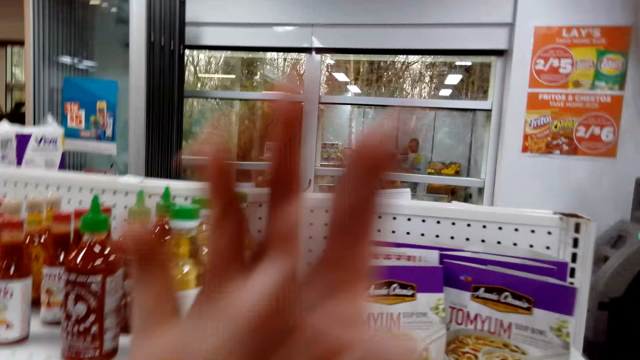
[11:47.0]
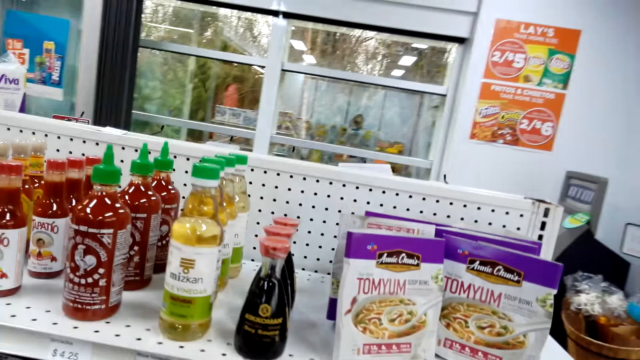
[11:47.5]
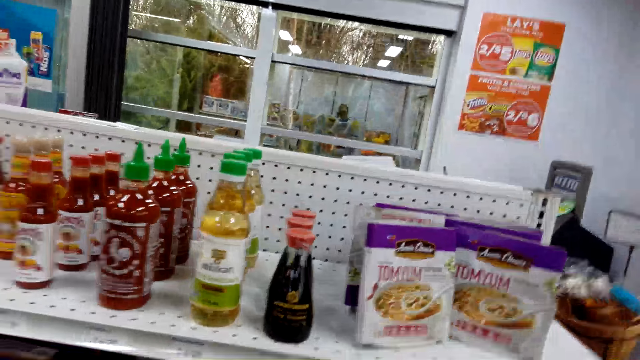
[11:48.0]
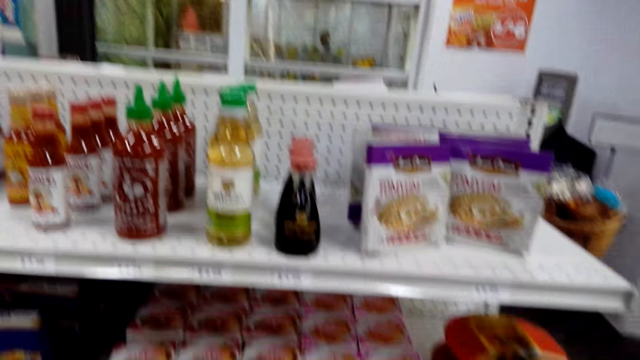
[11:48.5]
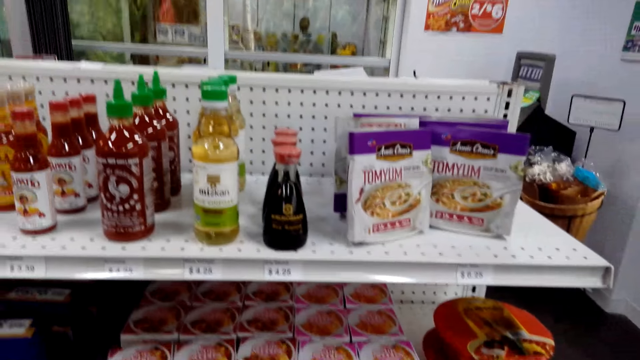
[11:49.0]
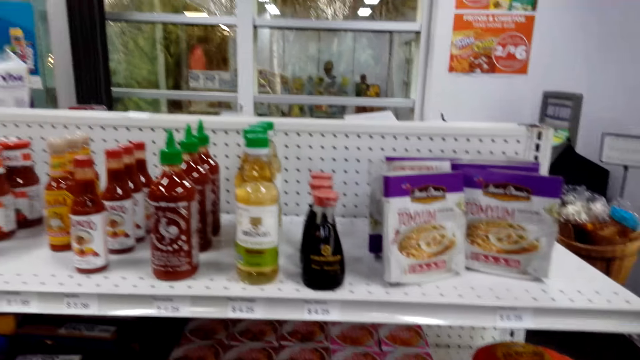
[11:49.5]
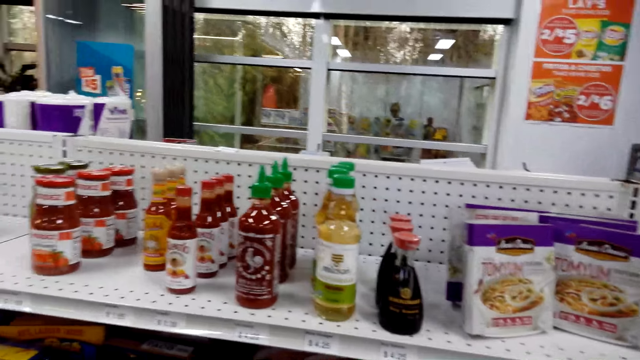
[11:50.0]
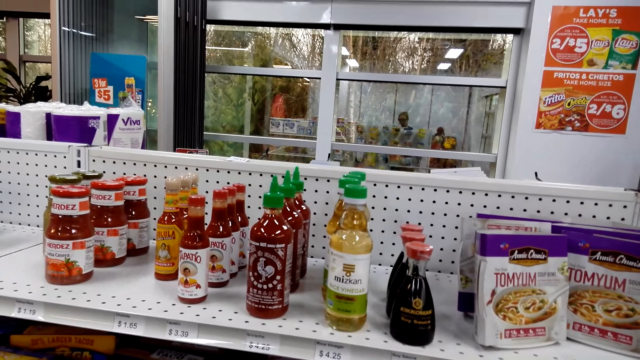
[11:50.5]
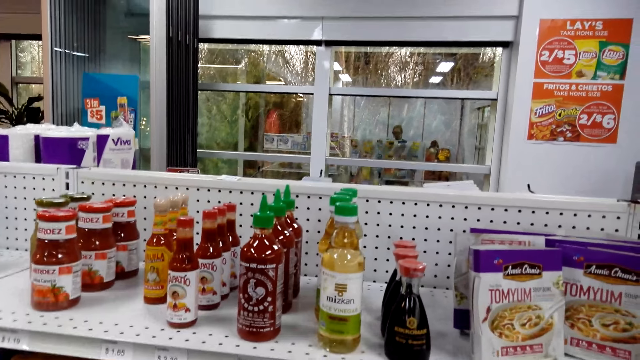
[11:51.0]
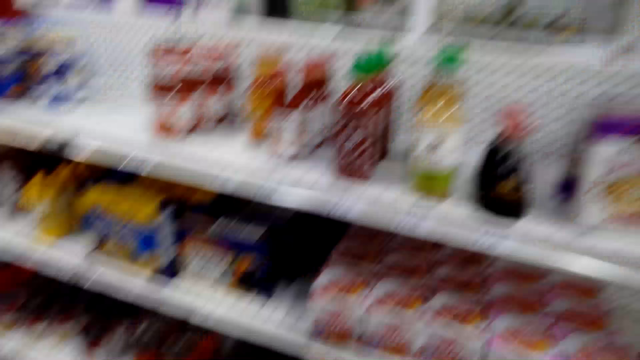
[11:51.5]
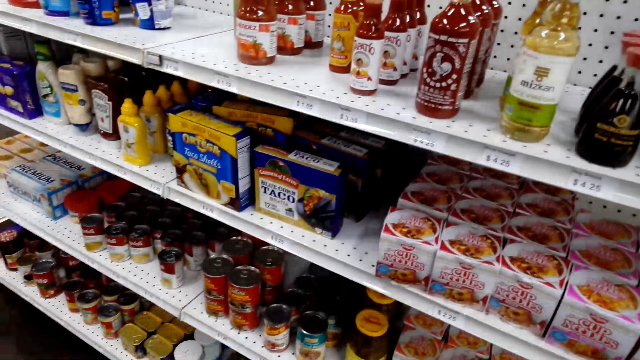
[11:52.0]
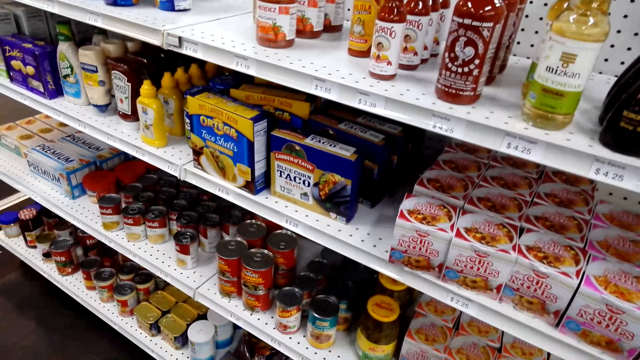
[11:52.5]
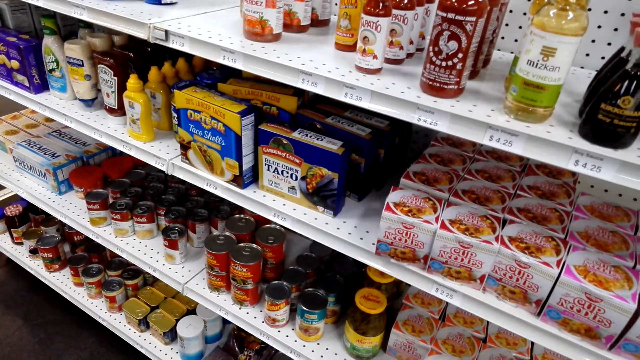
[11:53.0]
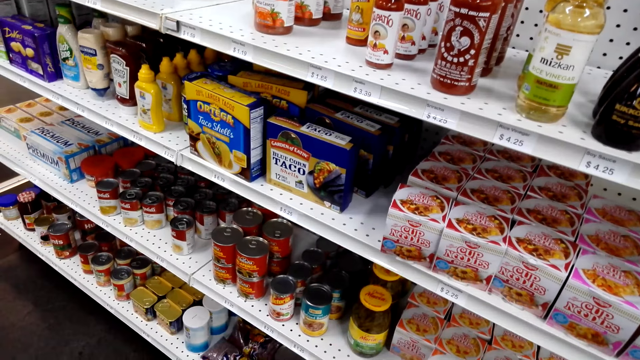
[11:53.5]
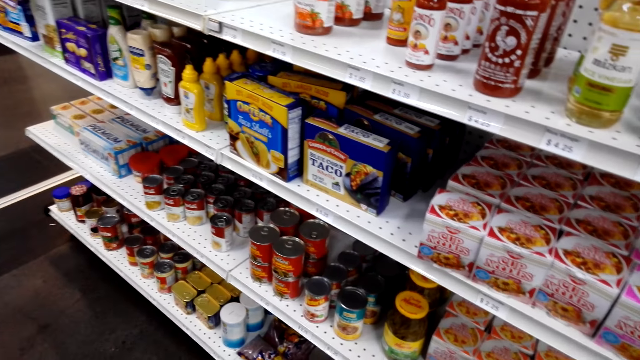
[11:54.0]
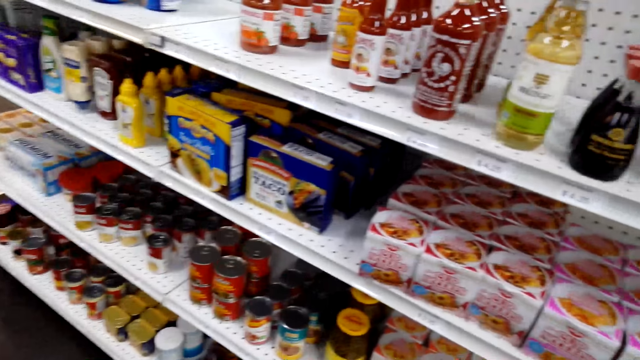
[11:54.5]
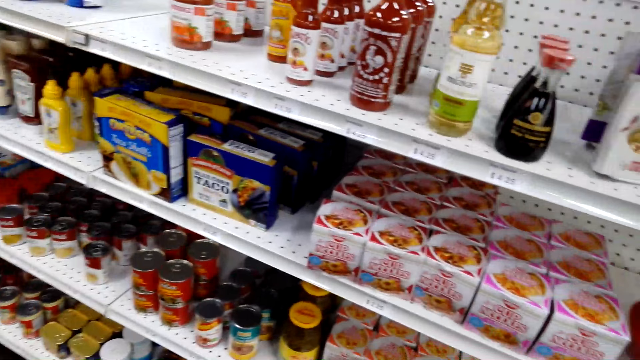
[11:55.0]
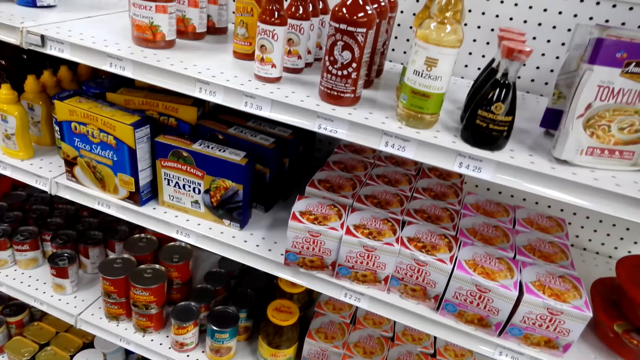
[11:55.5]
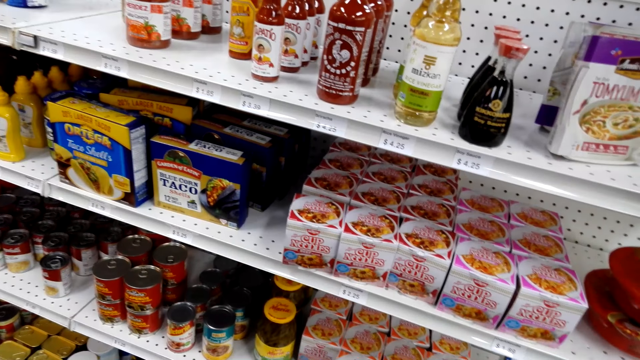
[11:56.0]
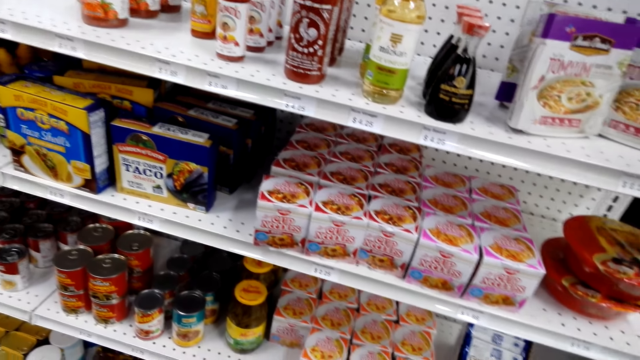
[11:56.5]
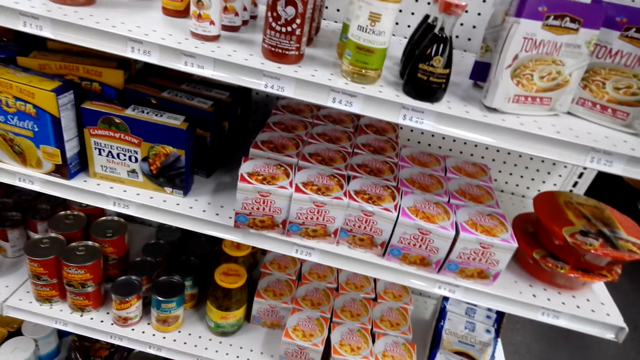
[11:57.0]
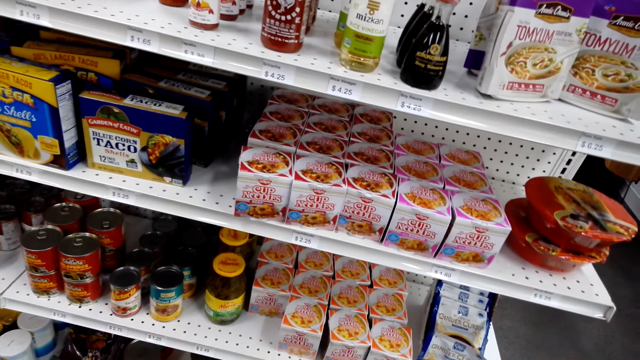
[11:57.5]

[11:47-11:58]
The camera wearer stares around the shop. They stand in the store.

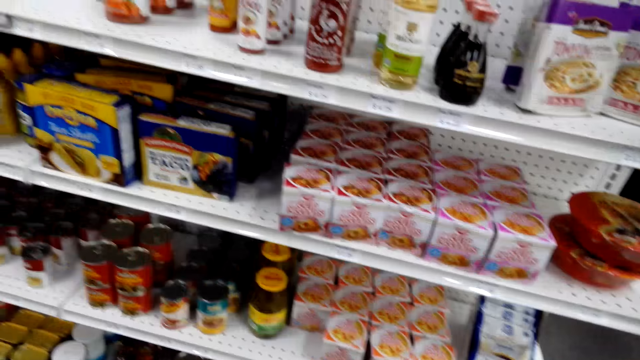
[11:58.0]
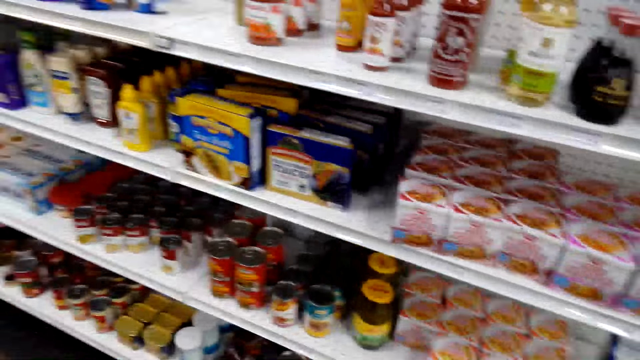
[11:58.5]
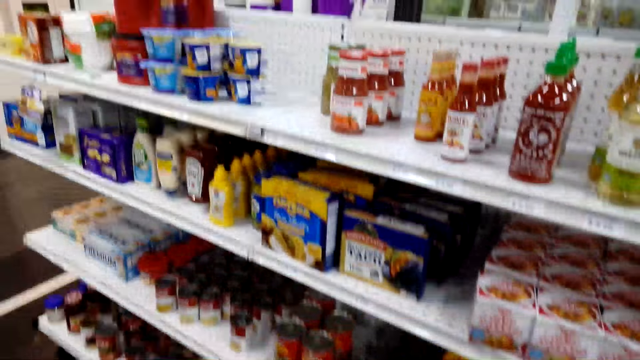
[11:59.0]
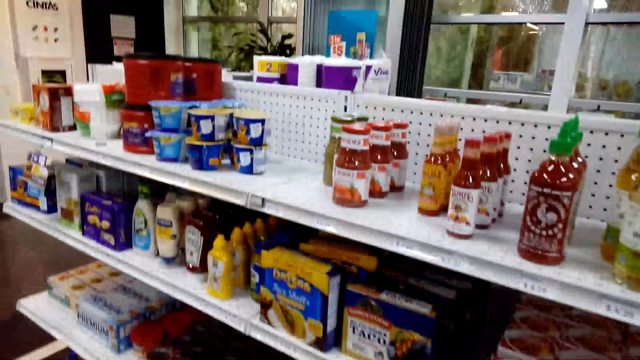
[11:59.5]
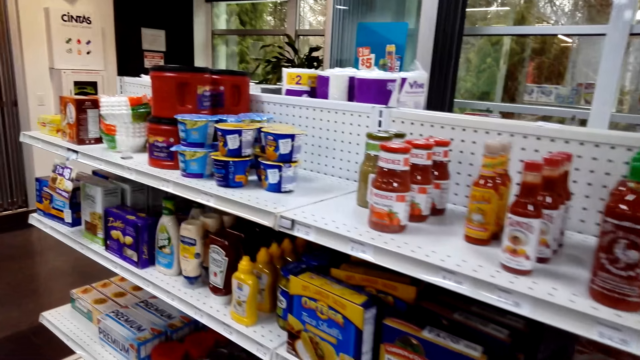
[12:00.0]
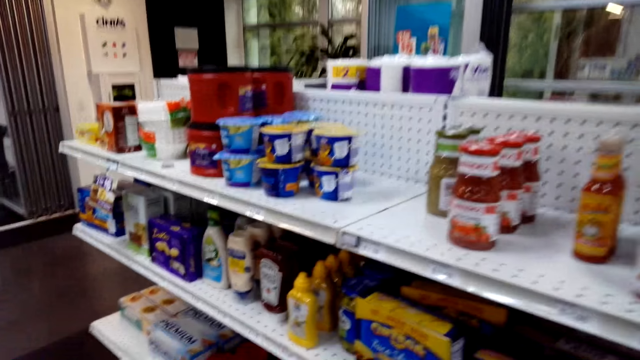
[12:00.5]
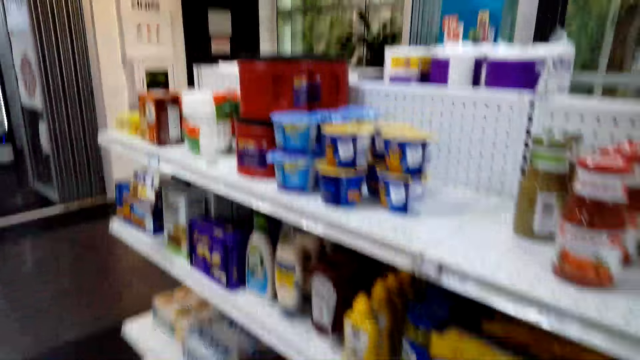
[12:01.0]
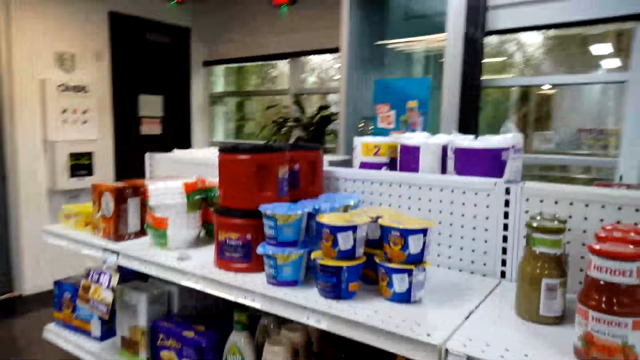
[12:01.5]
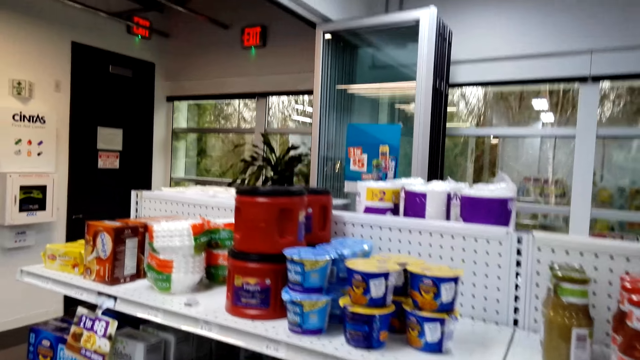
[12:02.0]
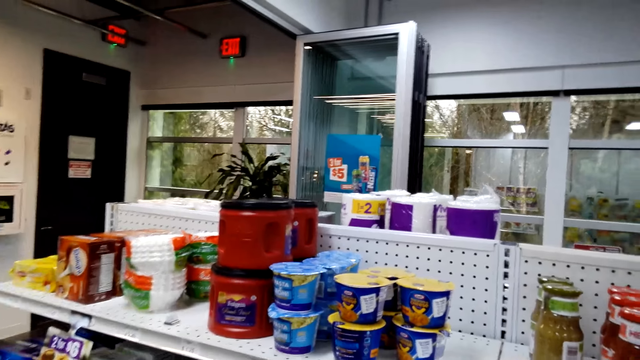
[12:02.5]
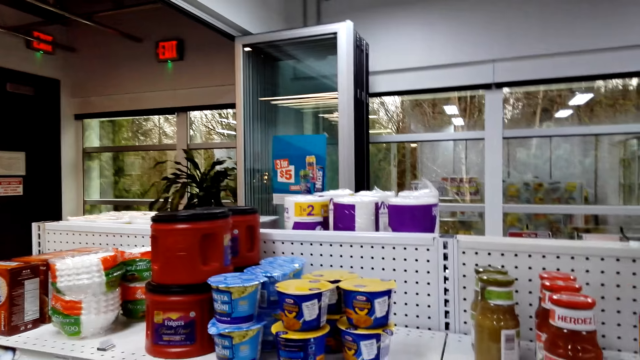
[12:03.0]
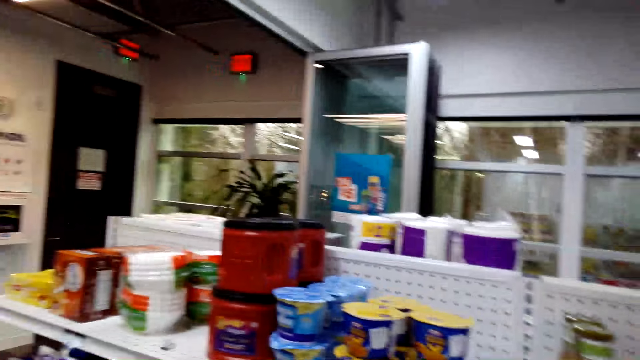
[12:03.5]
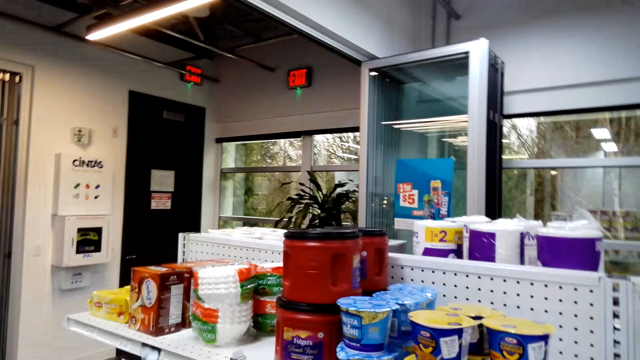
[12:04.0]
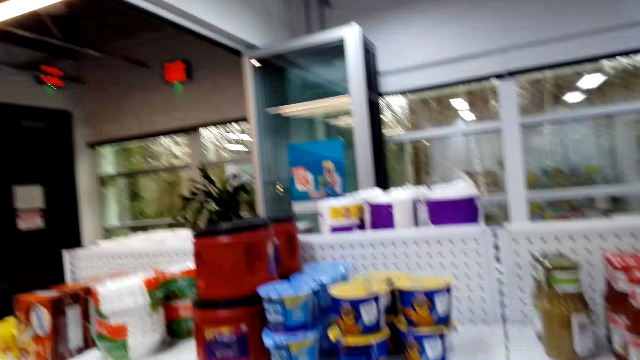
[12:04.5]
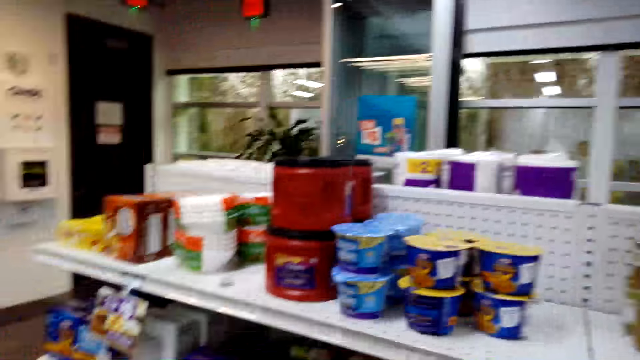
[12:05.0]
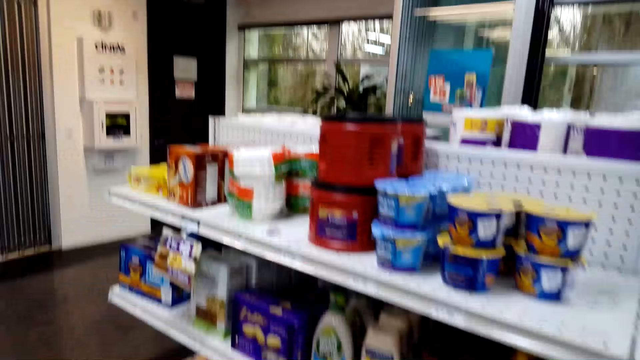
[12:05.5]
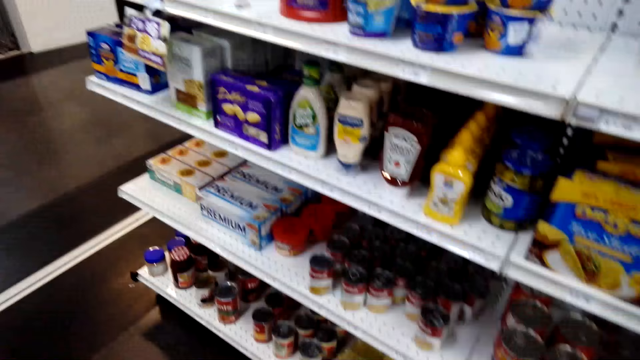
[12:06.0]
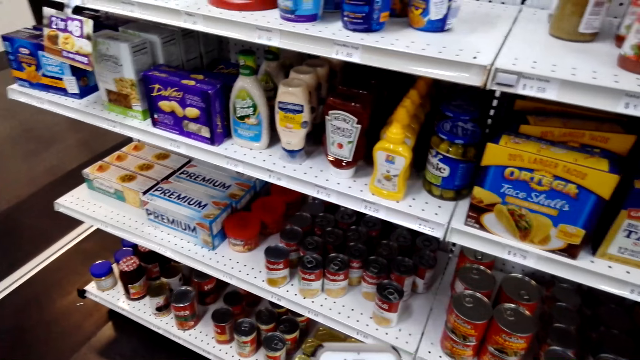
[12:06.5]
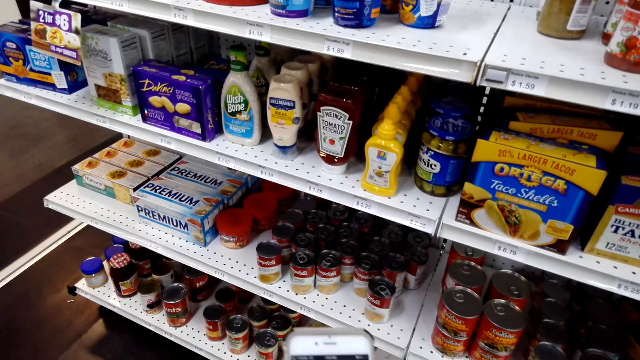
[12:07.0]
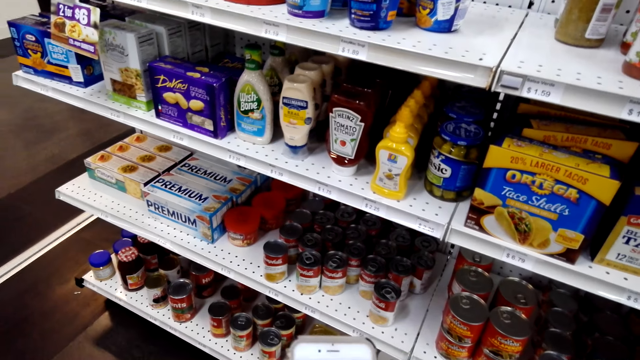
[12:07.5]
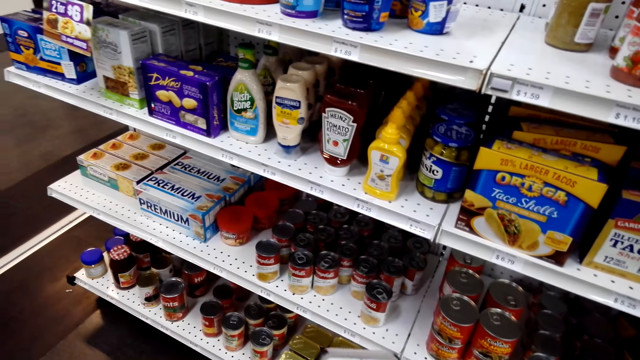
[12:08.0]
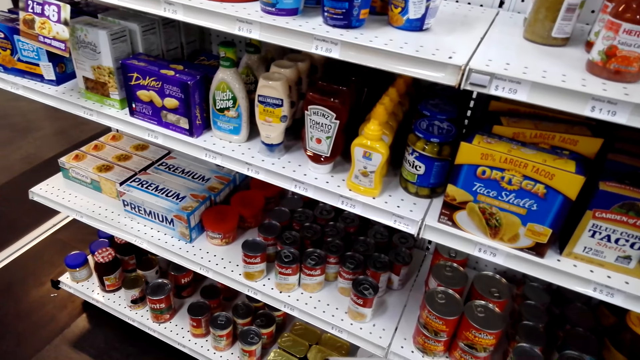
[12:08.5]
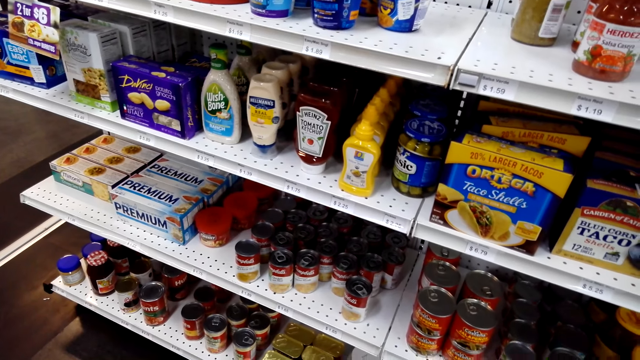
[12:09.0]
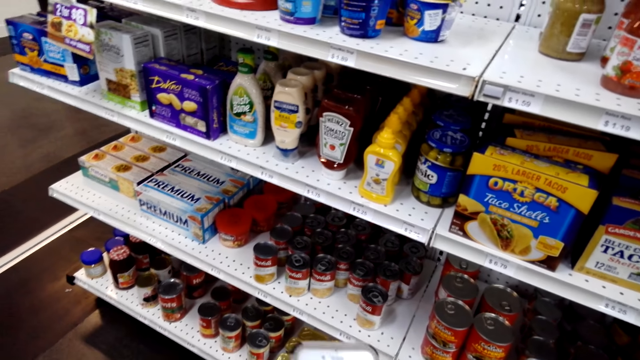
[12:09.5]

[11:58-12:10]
The camera wearer walks in the store. They bow down. They operate the phone.
